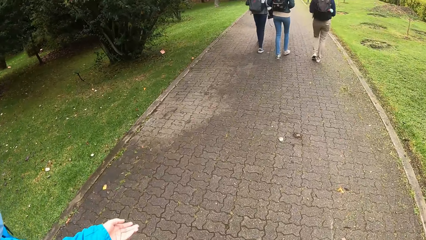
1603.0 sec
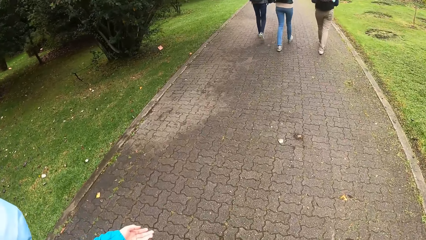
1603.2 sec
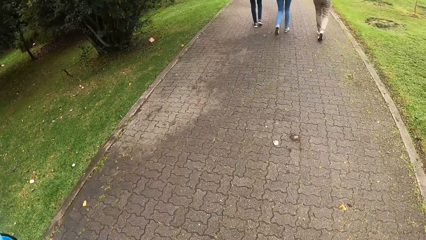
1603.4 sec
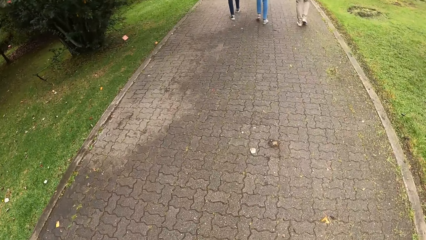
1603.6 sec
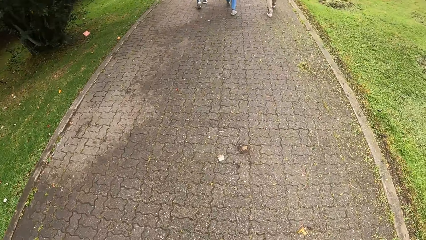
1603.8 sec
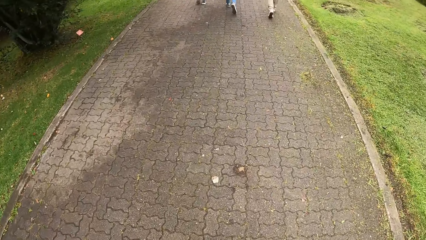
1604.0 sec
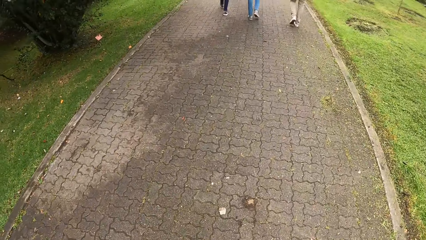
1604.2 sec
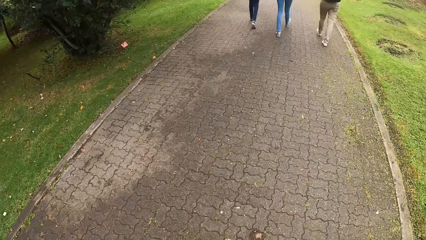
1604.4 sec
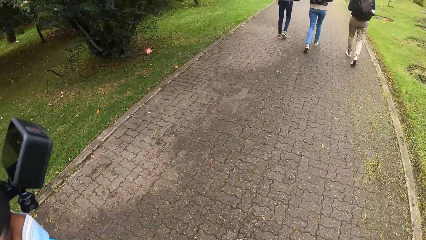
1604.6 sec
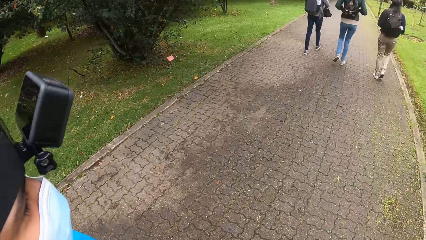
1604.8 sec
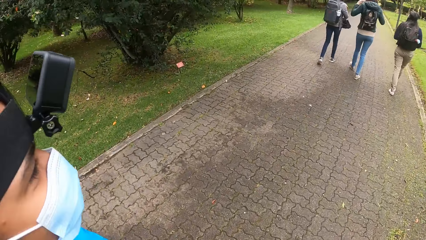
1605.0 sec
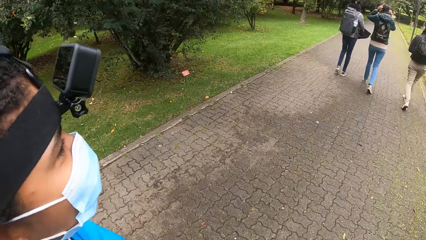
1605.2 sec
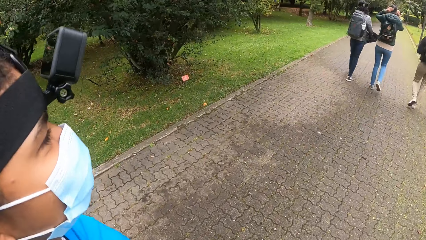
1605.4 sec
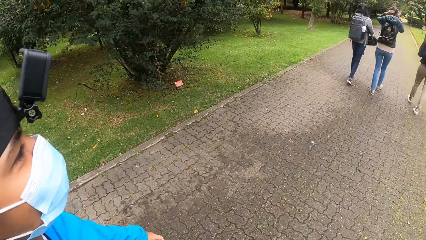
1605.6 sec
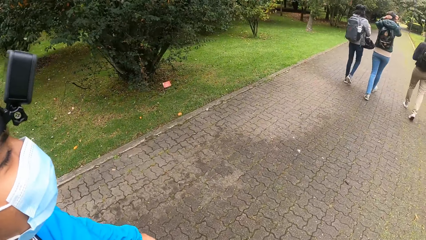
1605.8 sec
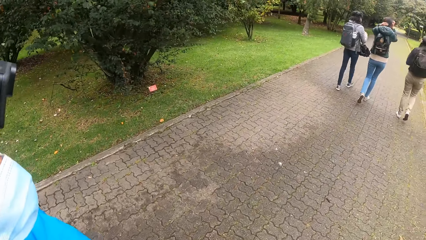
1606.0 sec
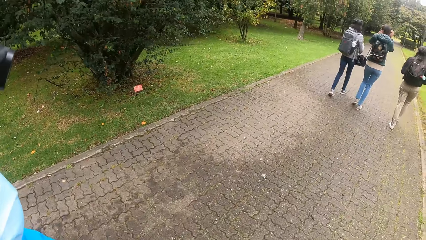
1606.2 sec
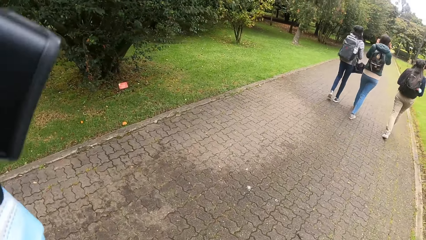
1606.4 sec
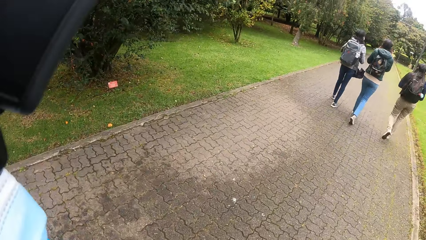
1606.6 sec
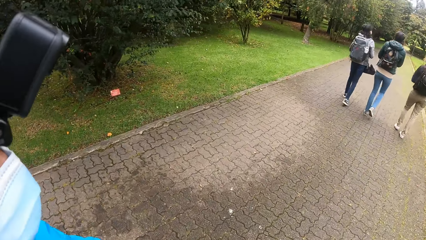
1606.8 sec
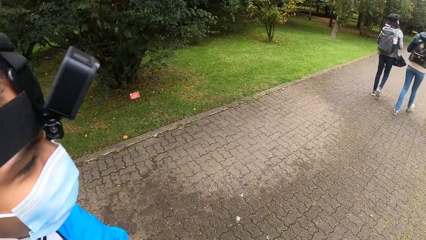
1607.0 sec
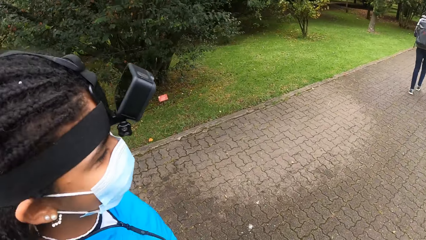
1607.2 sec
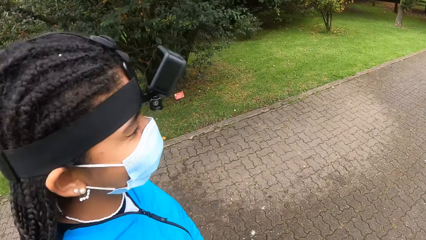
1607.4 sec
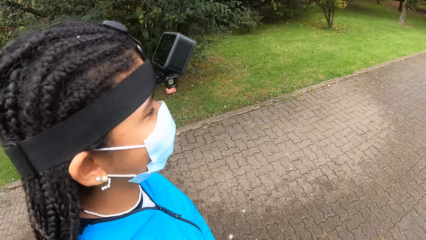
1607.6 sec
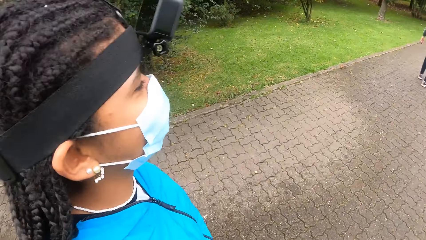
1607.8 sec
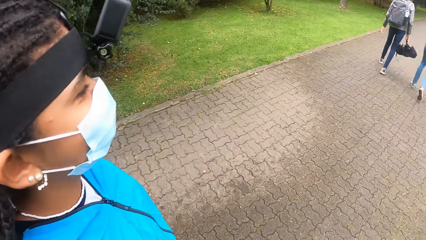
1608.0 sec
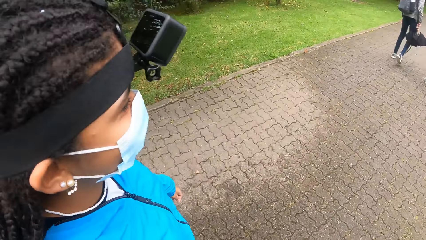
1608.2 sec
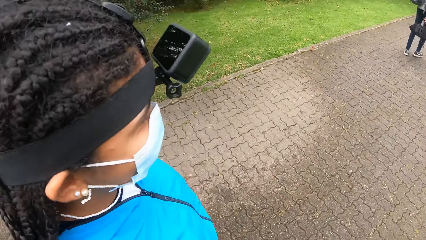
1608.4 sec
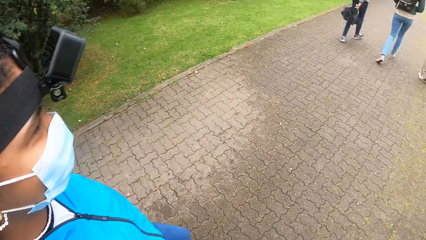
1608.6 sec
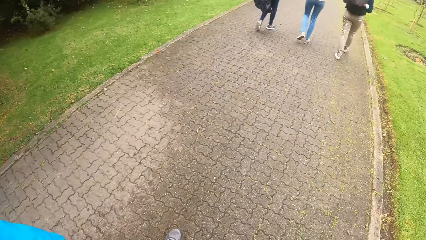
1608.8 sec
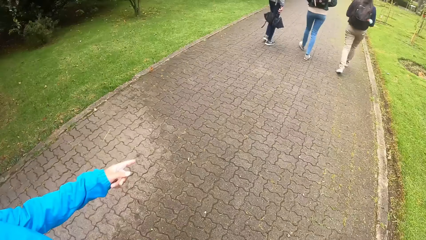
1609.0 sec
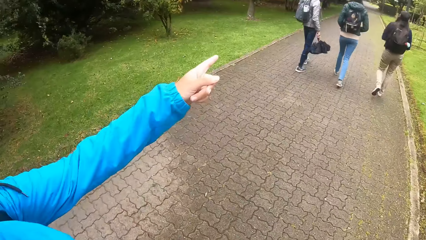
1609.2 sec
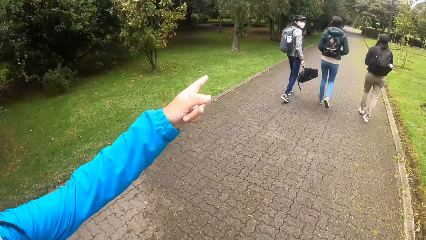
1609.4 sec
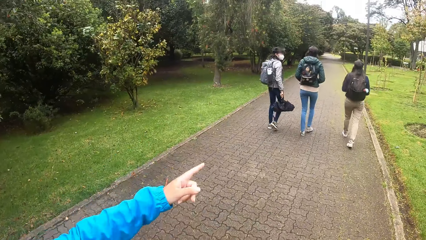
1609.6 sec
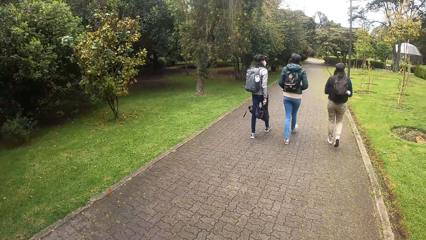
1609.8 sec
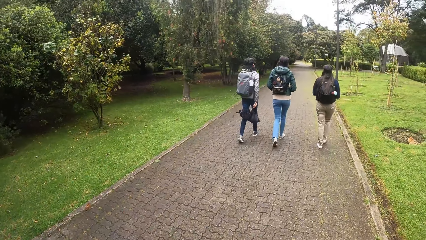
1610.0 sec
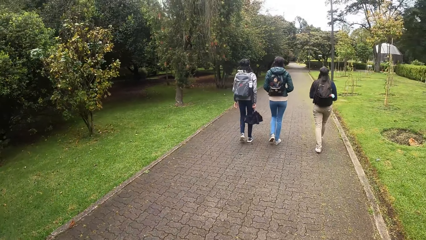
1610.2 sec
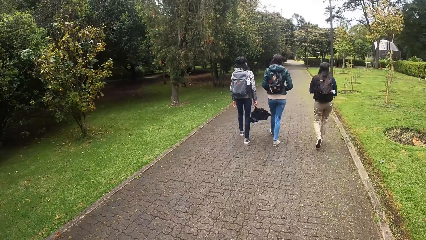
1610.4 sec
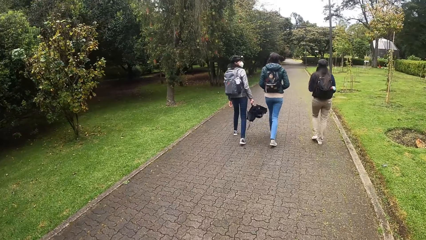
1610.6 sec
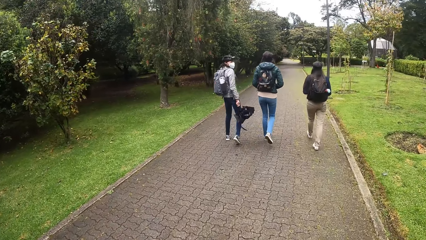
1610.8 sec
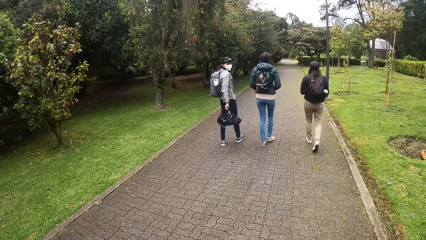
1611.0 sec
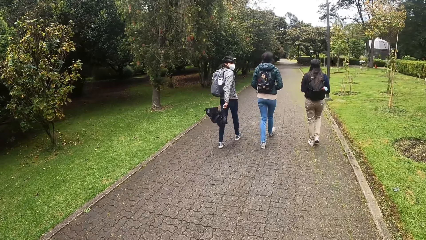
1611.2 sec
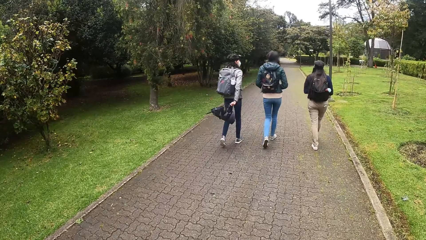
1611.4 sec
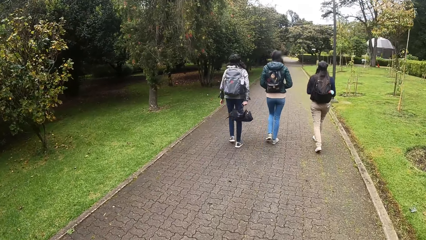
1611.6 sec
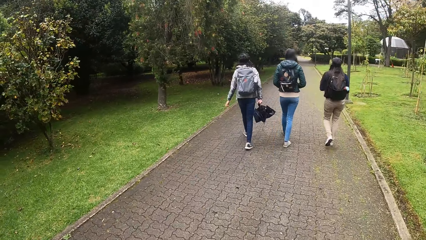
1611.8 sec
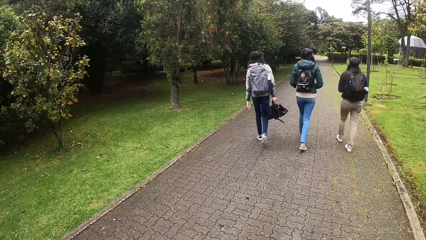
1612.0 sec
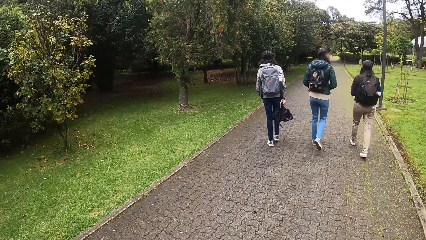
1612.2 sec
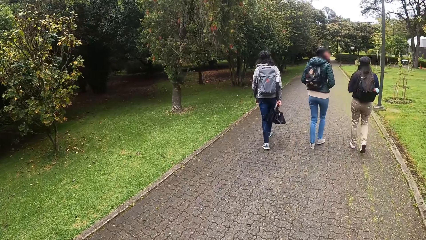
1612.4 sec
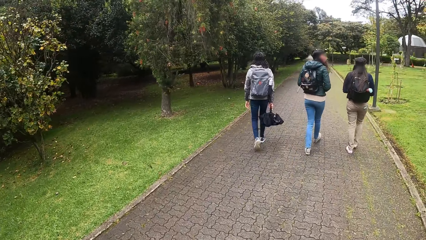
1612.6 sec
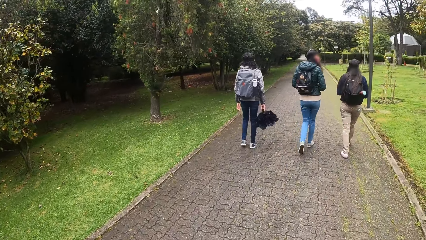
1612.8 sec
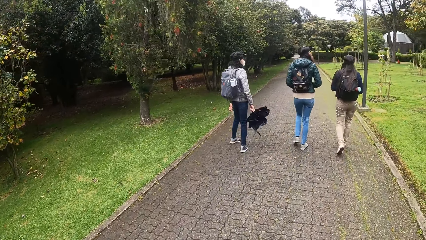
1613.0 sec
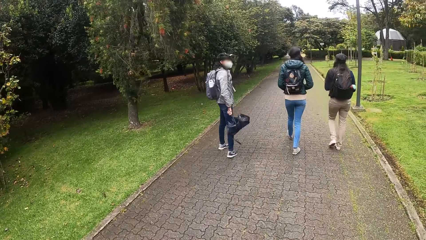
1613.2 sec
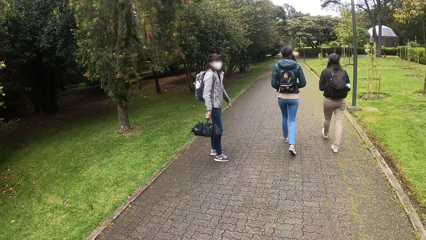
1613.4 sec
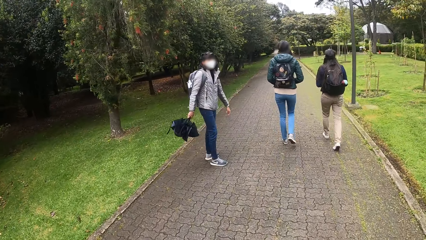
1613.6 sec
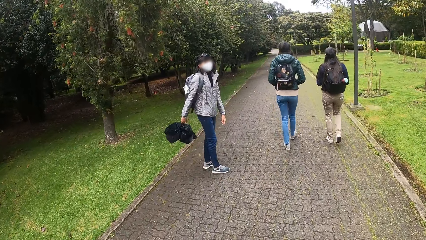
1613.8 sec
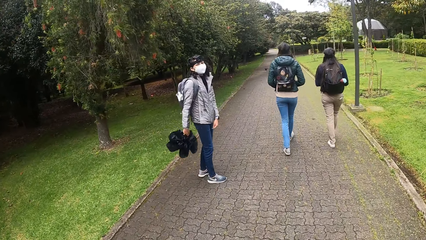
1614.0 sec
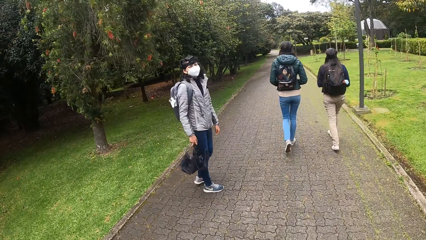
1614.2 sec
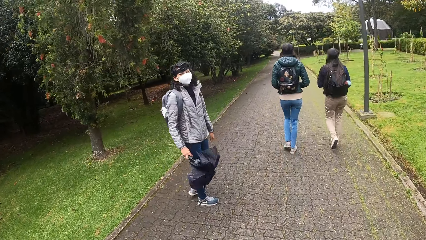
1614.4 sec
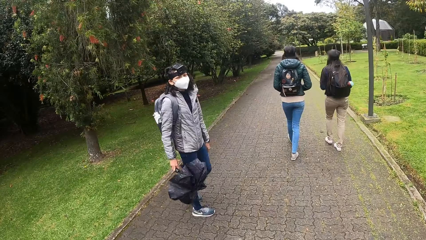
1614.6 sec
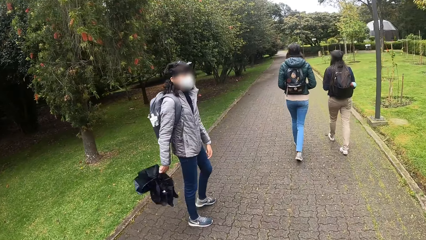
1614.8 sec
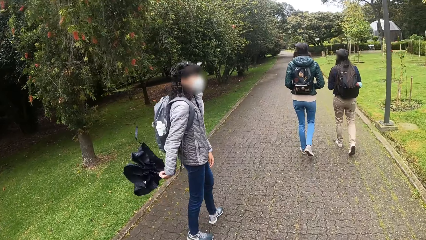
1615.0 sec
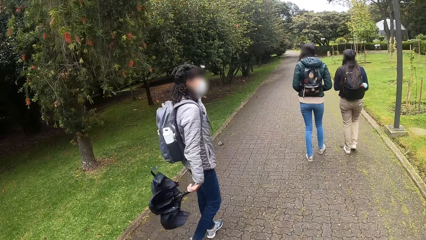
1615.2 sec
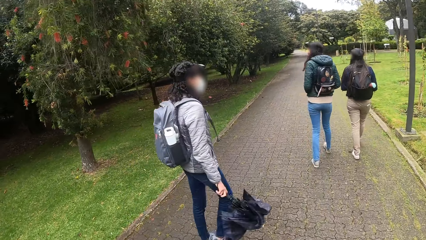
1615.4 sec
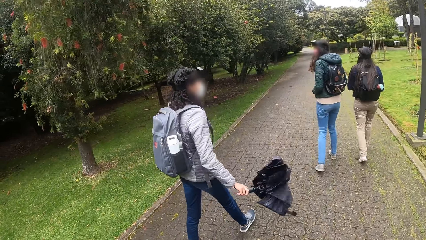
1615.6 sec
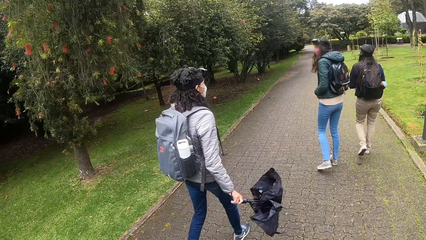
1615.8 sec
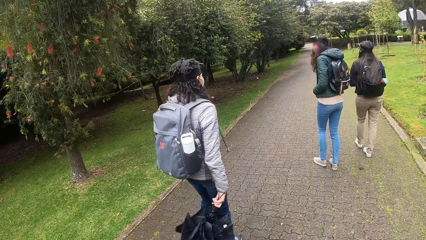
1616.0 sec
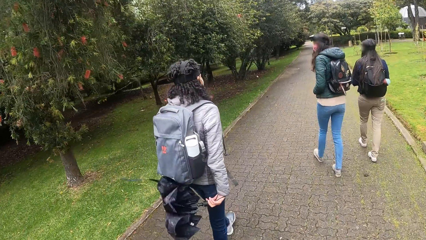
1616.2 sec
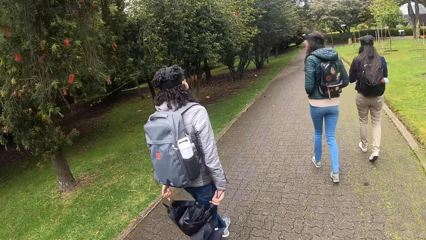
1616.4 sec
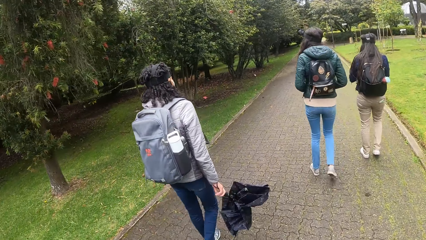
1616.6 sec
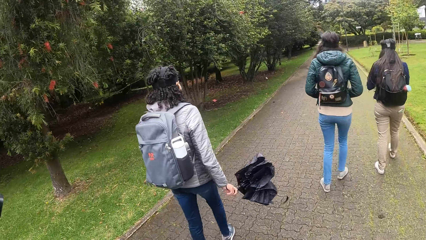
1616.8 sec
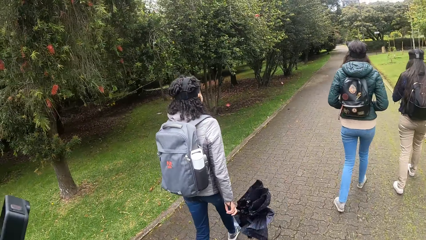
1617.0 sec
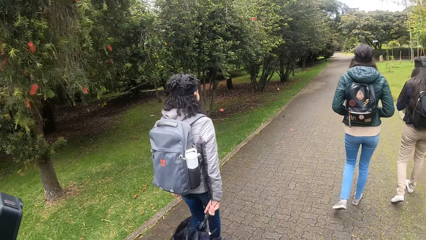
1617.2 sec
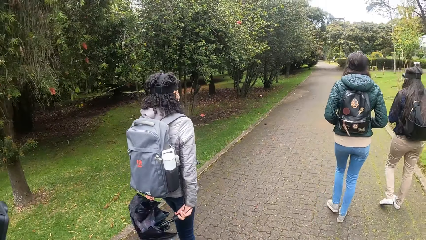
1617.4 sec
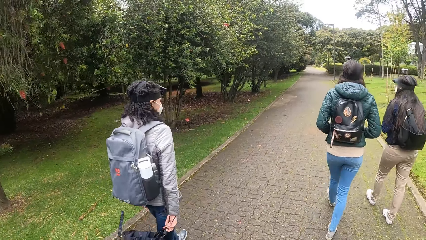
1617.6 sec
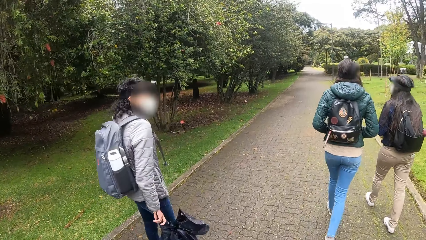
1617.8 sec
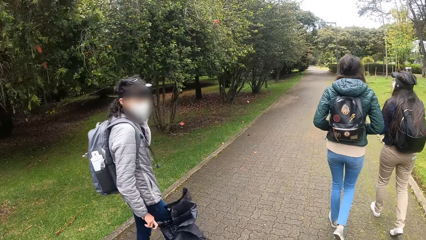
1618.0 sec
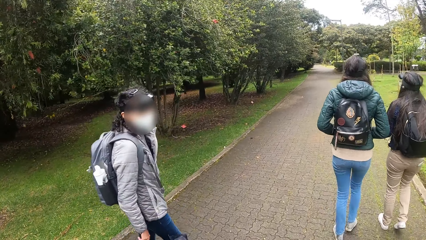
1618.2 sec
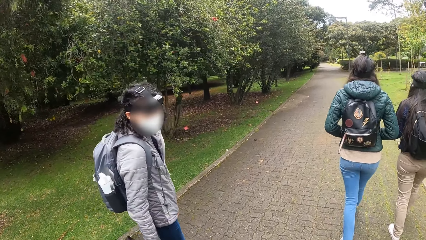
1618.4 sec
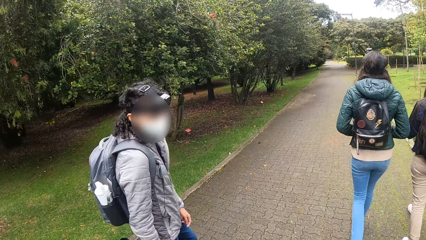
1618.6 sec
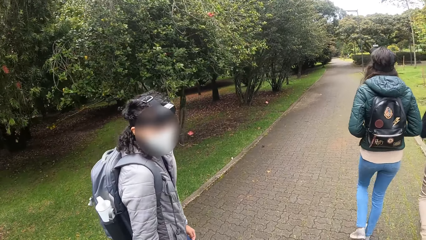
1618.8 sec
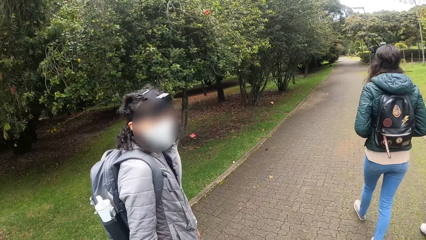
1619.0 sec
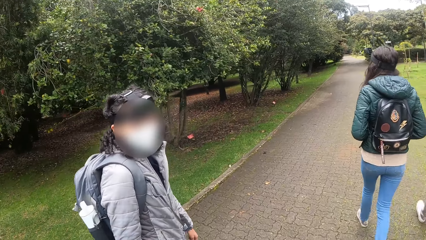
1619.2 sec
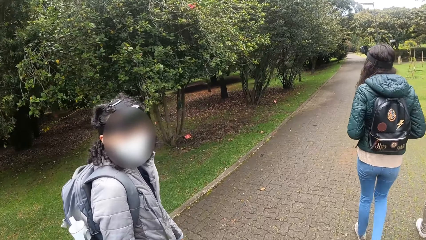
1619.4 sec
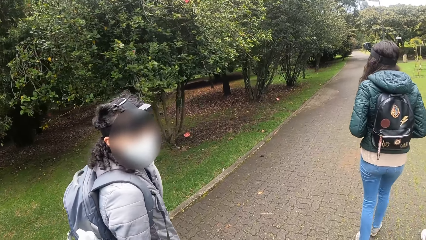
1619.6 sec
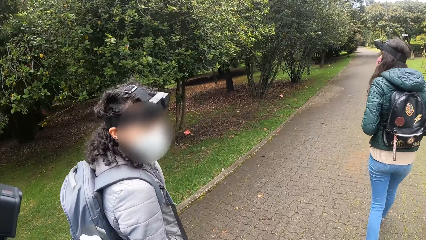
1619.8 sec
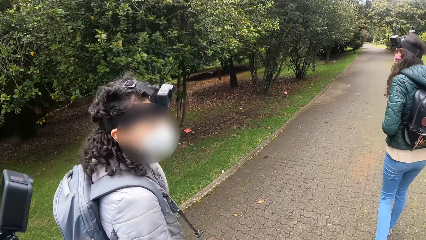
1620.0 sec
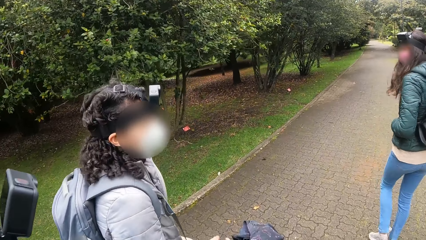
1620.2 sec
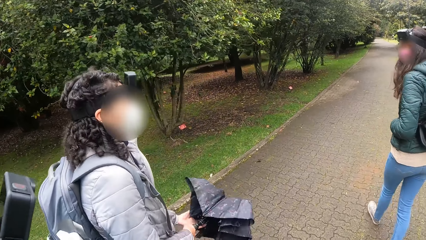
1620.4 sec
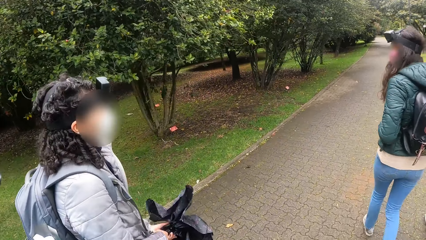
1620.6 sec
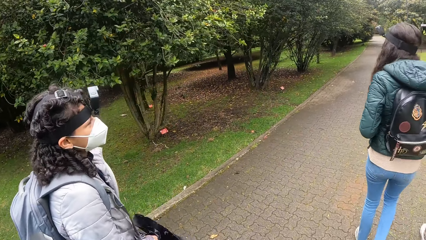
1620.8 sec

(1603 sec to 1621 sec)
The camera wearer walks towards a woman. Another woman gestures with her left hand. A third woman points at the first woman. The camera wearer walks towards the first woman. They interact with a fourth woman, the second woman, a fifth woman, and a sixth woman. The first woman interacts with the camera wearer. The camera wearer walks towards the first woman. The first woman interacts with the camera wearer.
